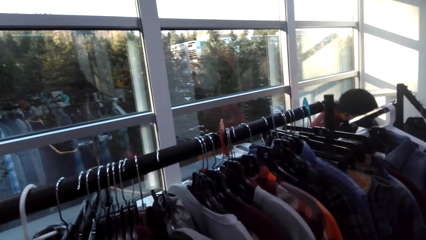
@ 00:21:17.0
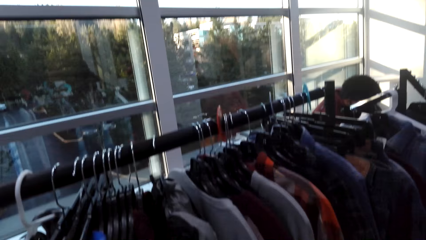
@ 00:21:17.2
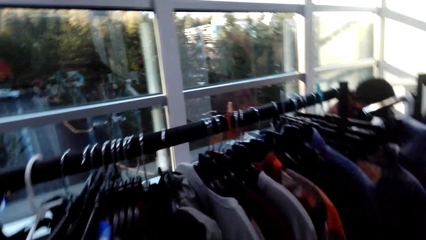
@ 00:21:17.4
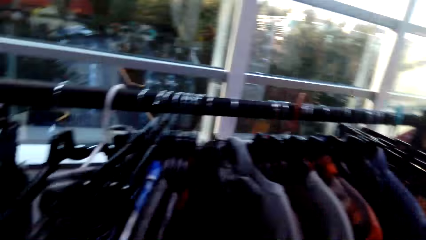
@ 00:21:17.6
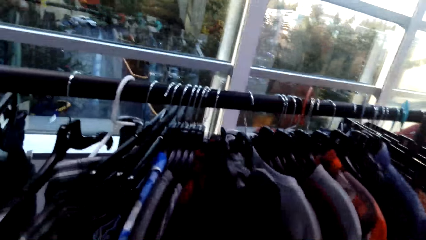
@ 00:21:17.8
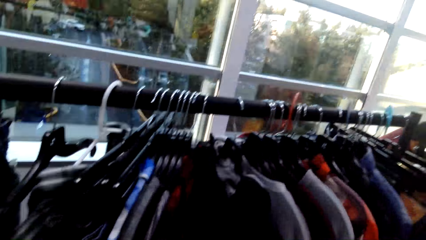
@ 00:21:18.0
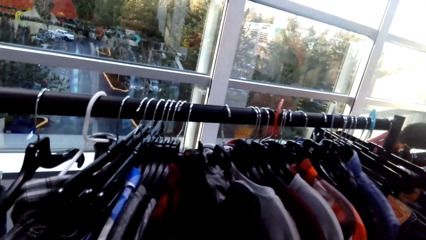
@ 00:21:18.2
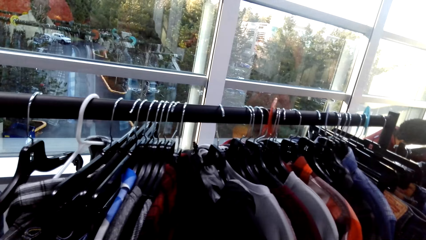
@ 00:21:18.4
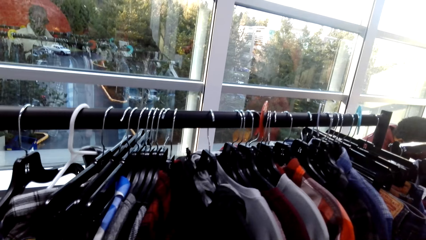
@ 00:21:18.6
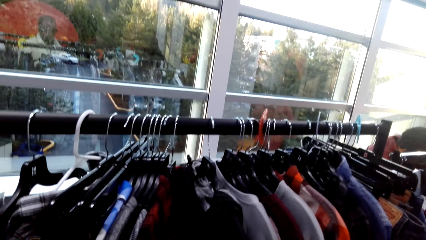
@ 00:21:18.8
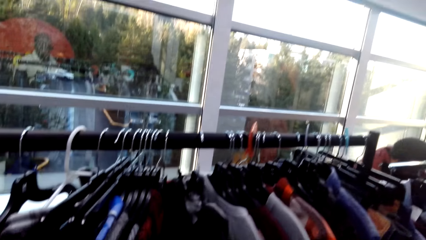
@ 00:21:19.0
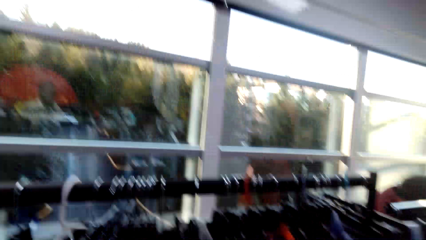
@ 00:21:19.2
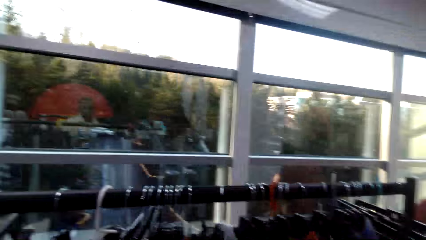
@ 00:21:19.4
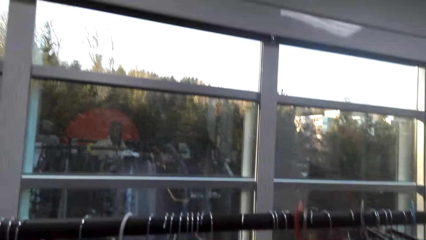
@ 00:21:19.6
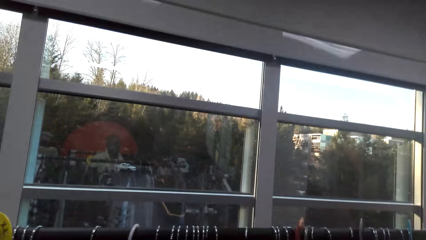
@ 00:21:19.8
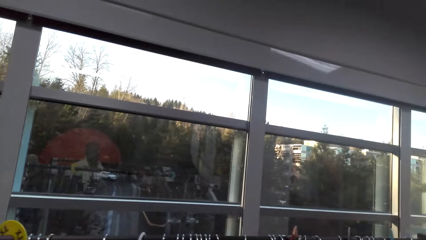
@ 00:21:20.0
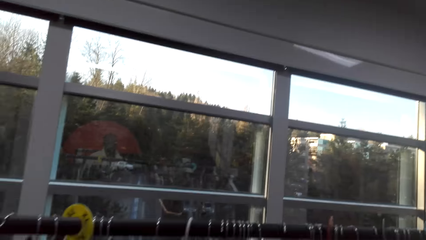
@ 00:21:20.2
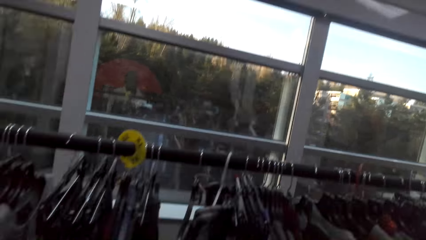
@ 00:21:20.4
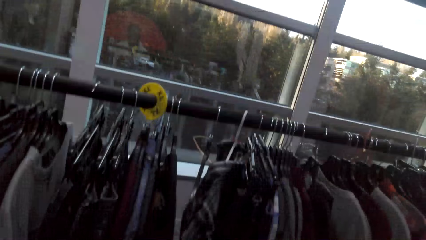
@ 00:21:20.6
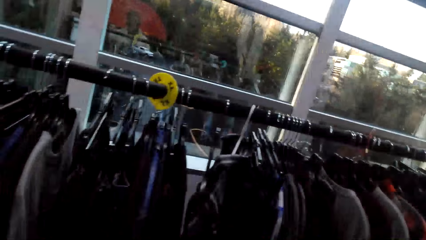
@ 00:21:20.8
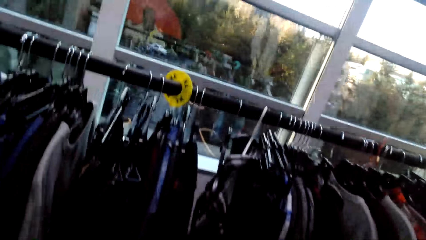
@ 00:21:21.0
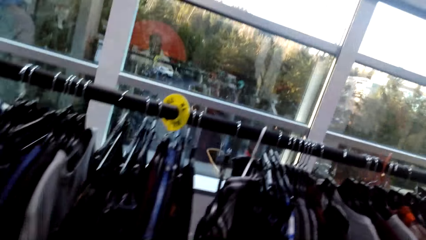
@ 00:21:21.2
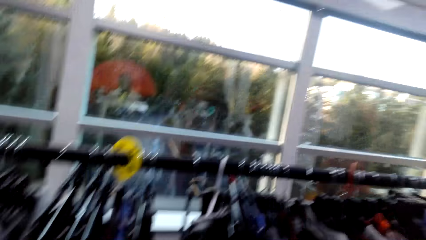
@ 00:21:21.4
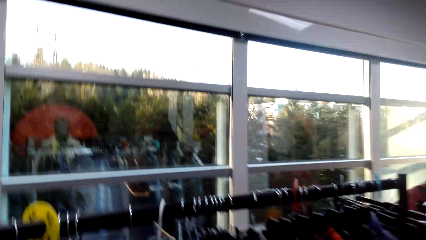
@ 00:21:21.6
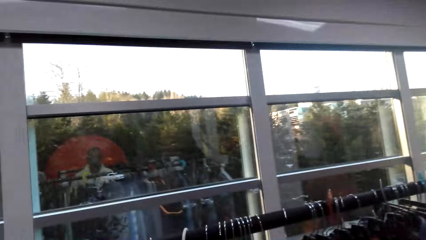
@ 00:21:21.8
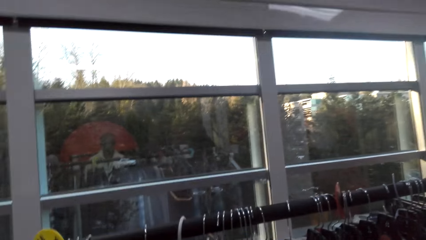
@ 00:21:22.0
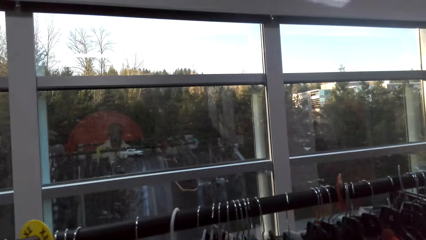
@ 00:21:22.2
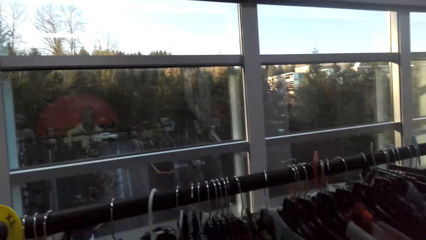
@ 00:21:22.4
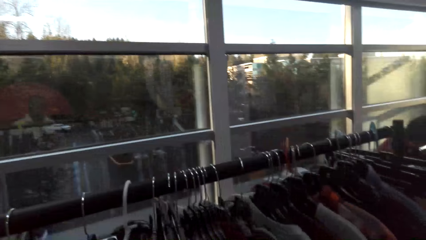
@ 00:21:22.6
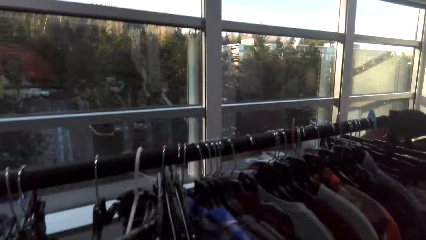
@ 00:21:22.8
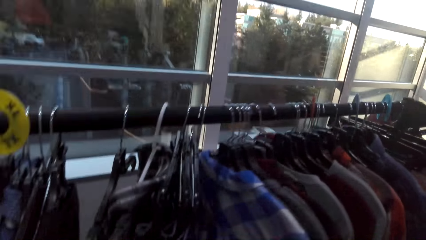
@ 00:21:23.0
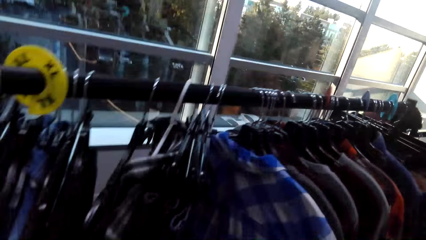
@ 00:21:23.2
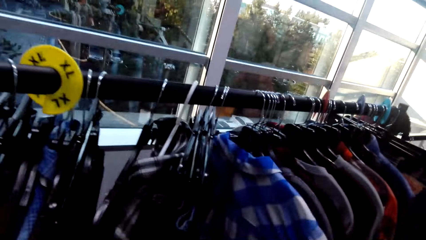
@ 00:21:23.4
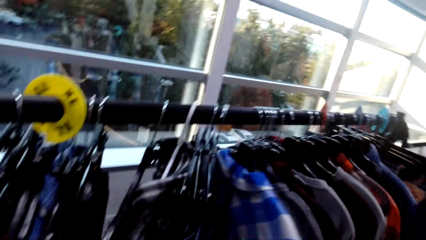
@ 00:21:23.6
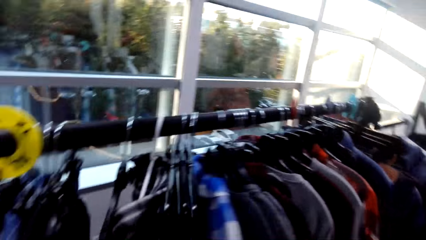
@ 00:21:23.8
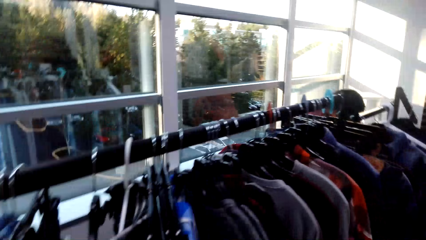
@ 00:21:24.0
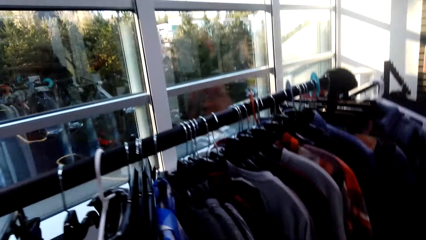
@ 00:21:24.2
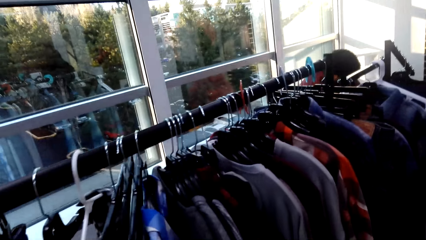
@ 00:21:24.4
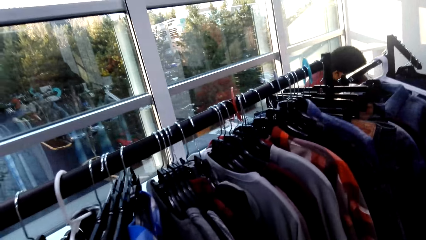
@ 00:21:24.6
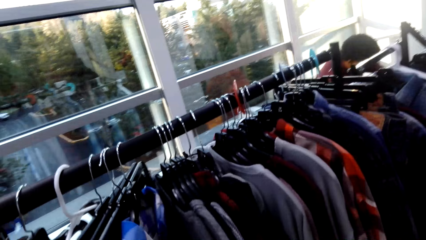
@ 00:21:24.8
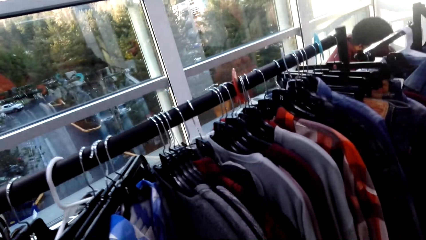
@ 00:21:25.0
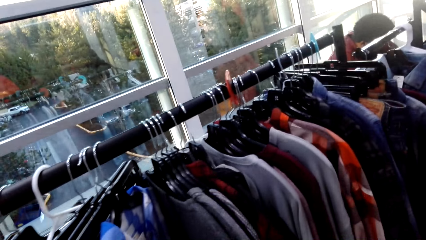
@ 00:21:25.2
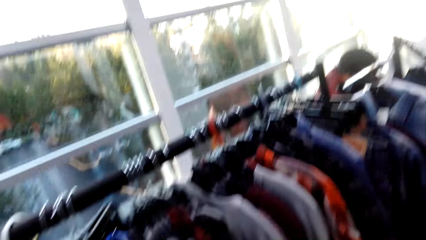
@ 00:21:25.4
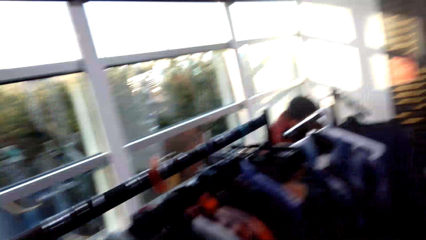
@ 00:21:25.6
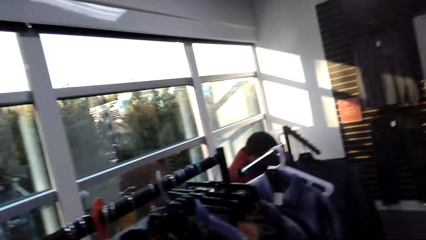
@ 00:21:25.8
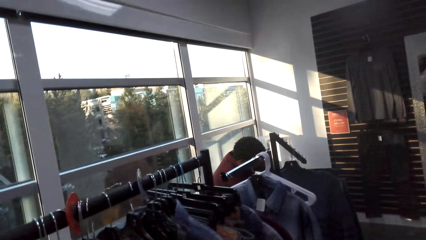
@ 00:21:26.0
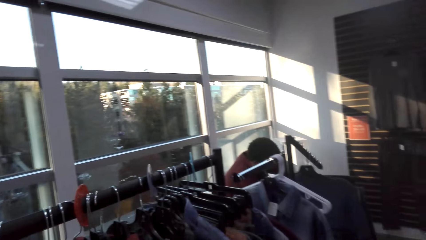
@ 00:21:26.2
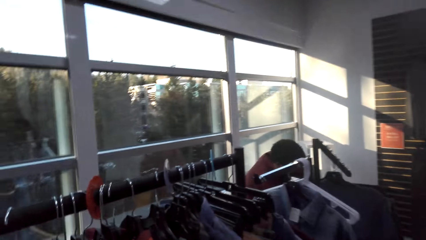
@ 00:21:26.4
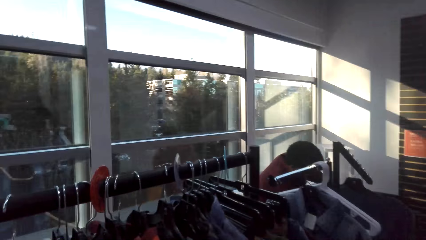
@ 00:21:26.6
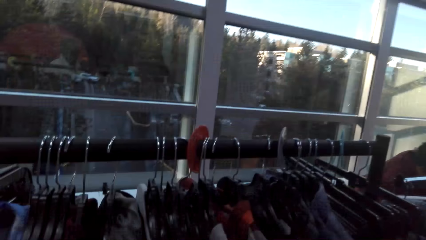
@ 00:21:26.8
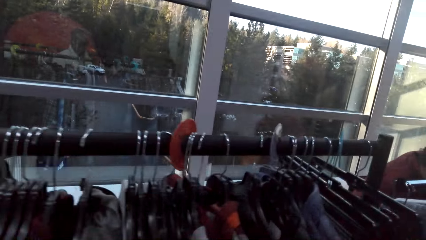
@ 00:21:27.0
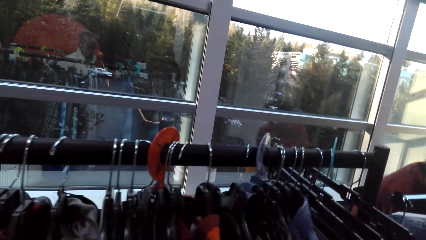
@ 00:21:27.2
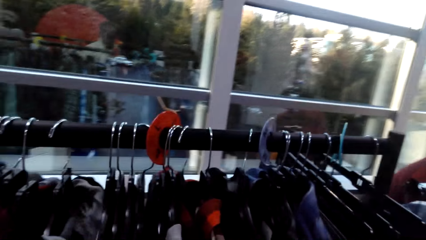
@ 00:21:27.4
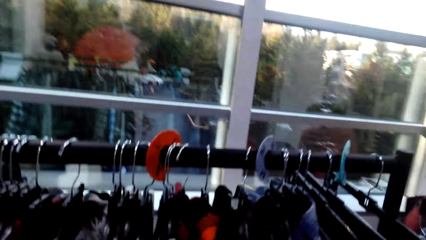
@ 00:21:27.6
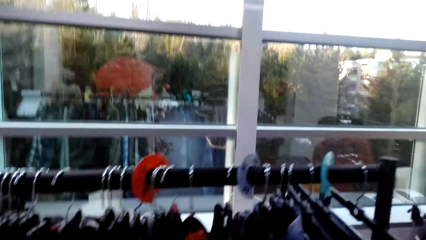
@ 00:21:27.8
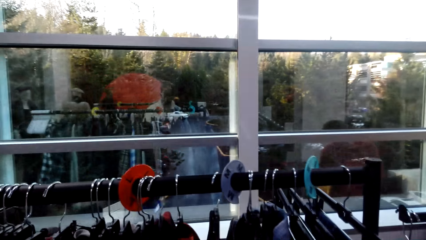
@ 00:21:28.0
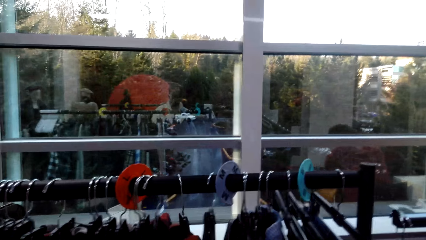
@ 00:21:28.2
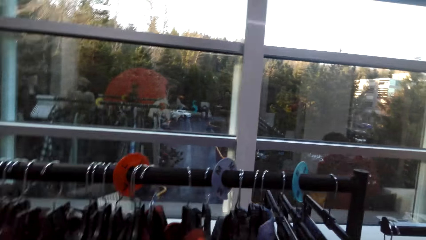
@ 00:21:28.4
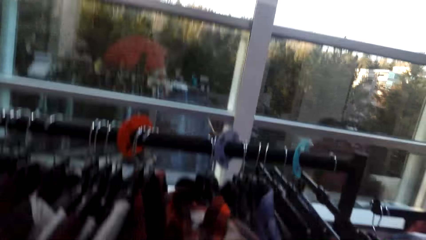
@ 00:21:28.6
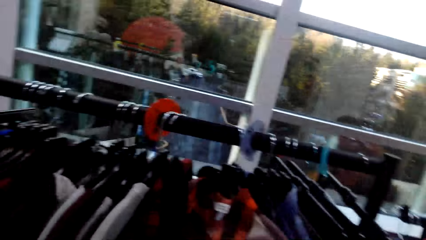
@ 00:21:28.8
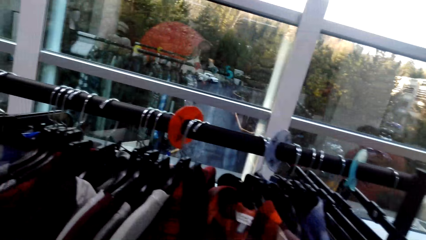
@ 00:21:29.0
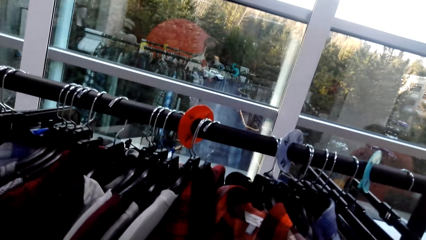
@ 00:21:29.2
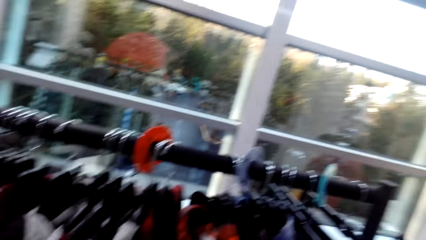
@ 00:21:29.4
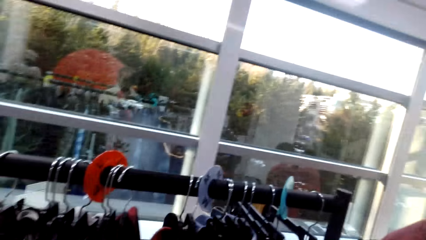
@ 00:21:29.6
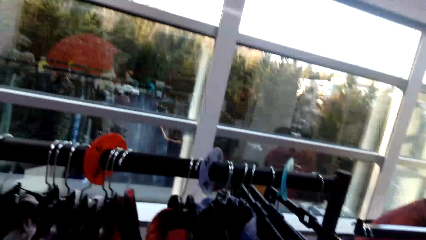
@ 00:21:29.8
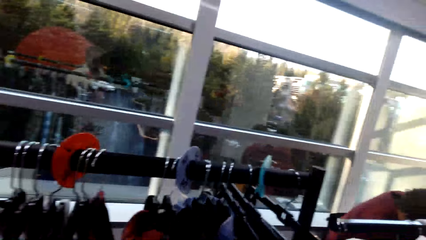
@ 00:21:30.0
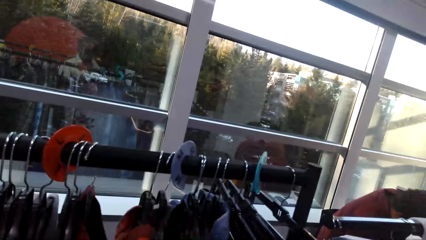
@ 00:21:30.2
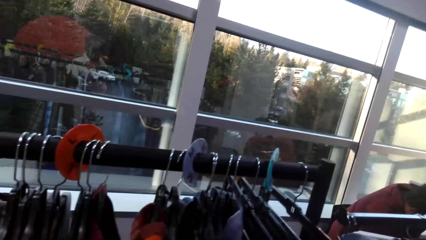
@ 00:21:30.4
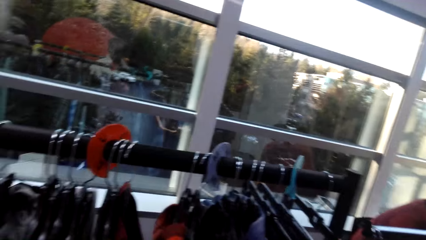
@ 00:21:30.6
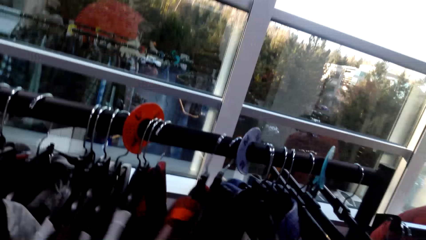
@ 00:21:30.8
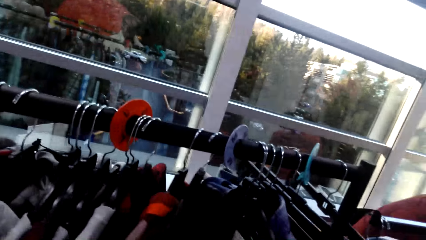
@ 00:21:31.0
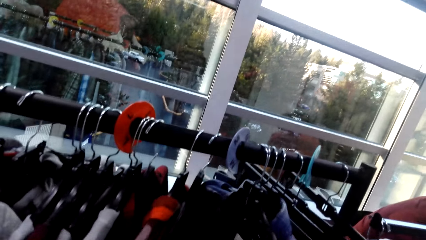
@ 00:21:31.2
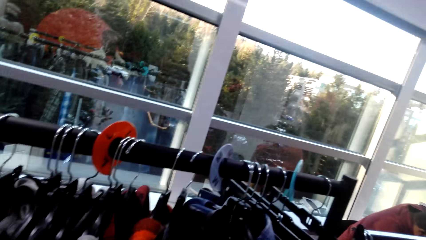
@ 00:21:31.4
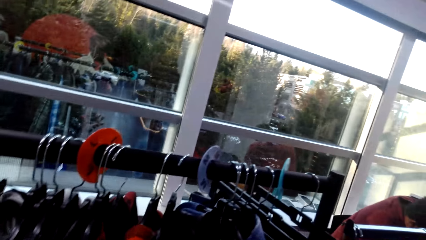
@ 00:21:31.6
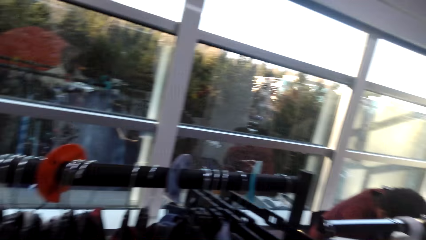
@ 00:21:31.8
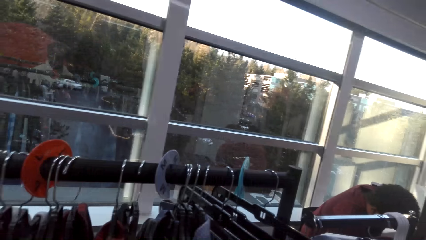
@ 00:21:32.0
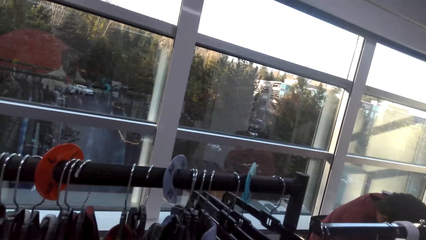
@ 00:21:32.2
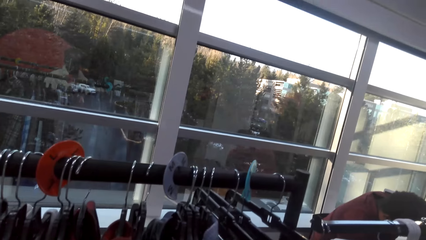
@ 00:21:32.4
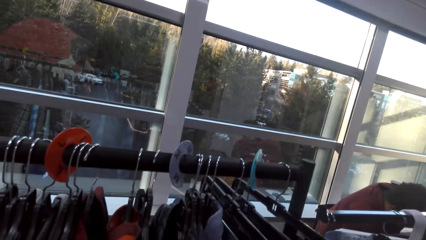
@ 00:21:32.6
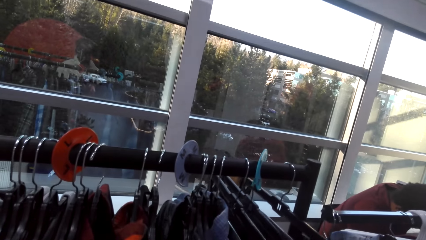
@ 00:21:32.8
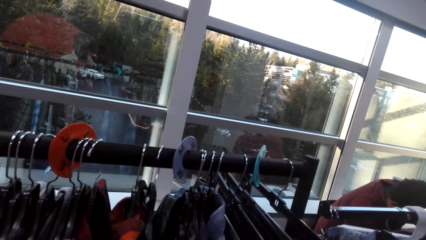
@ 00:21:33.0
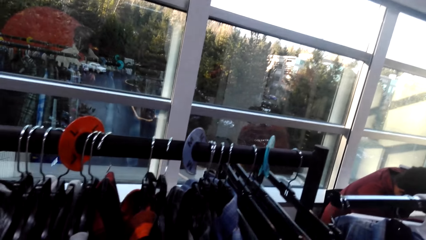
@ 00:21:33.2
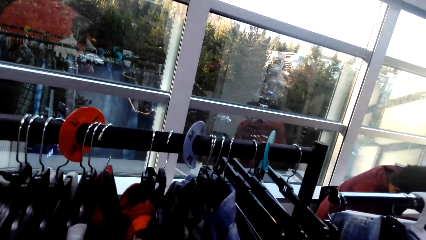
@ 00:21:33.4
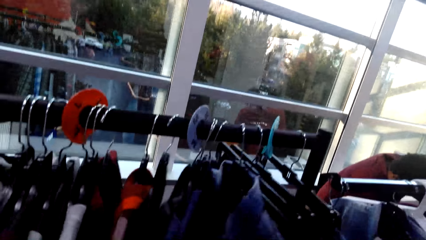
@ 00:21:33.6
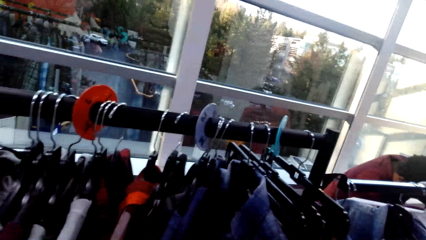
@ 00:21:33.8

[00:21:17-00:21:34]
The camera wearer looks around. They move a shirt on the clothing rail. They walk in the boutique. They move the shirt on the clothing rail.
